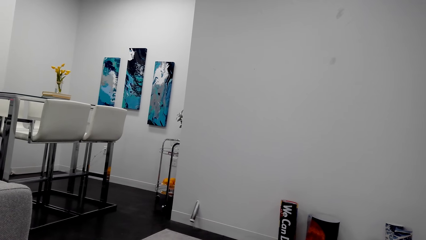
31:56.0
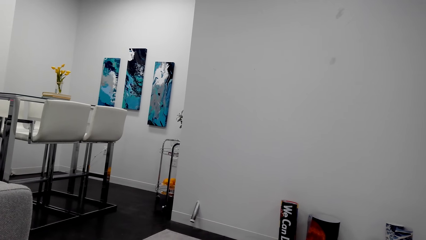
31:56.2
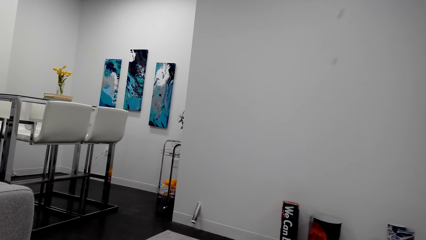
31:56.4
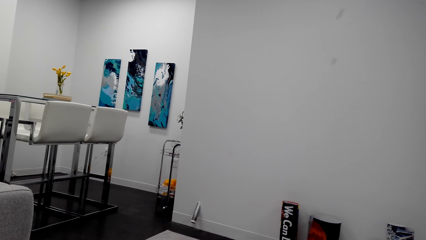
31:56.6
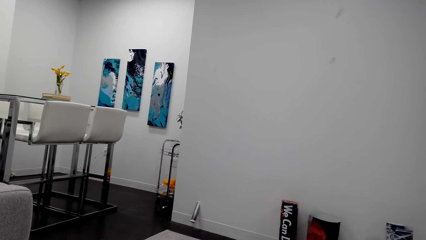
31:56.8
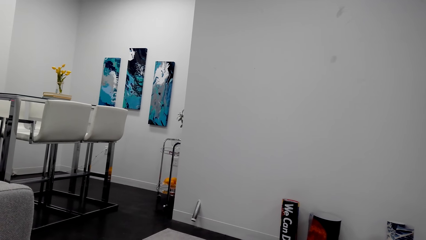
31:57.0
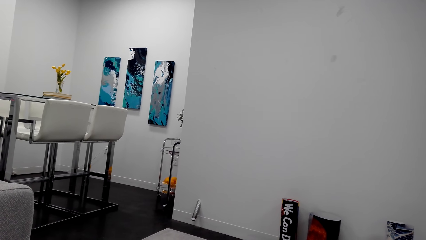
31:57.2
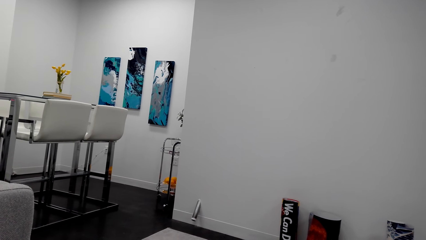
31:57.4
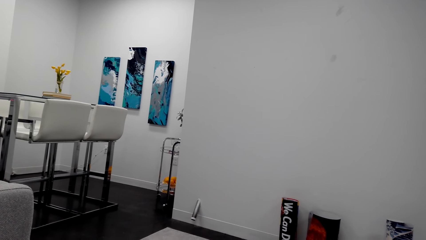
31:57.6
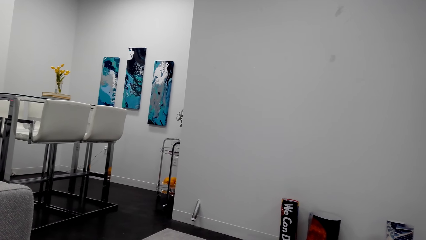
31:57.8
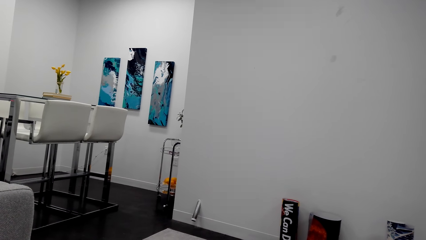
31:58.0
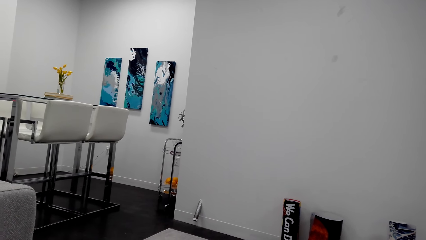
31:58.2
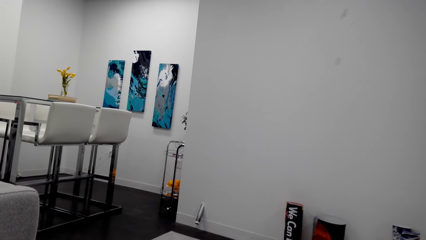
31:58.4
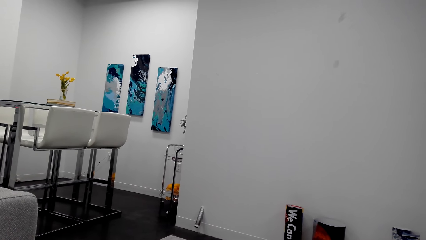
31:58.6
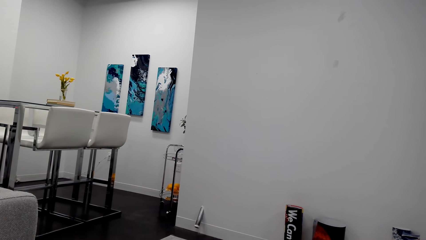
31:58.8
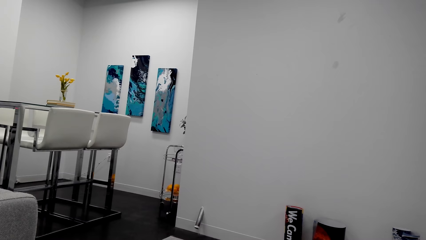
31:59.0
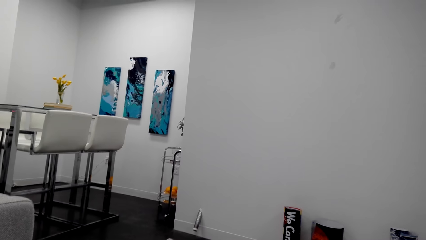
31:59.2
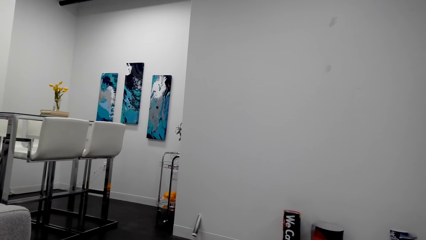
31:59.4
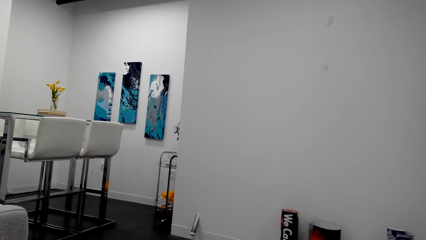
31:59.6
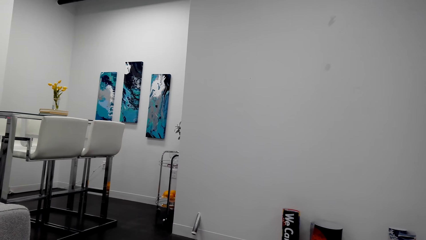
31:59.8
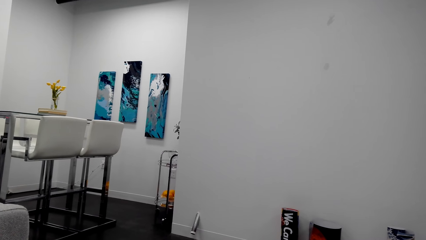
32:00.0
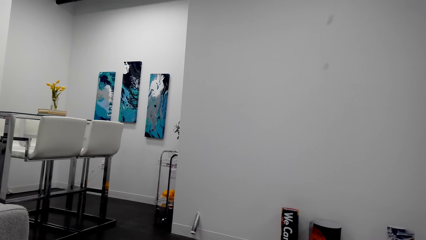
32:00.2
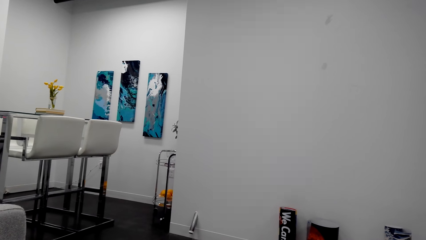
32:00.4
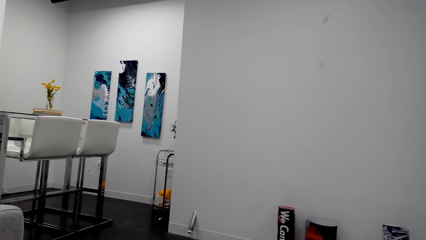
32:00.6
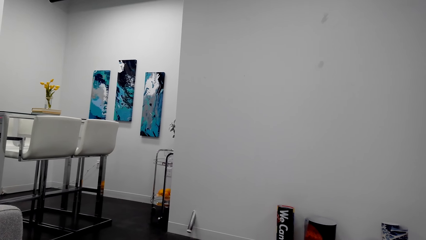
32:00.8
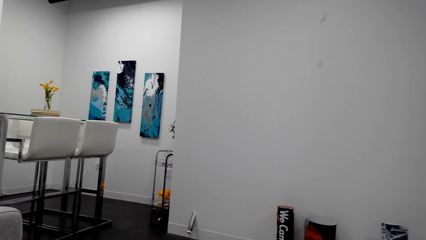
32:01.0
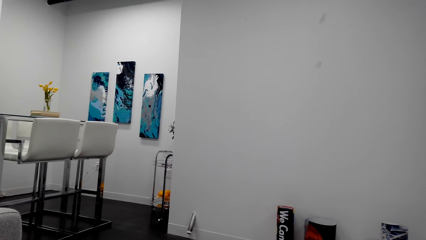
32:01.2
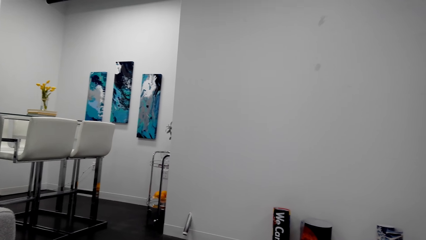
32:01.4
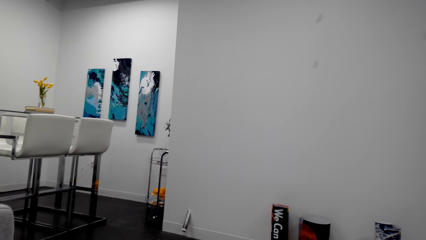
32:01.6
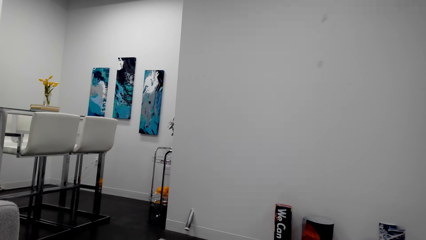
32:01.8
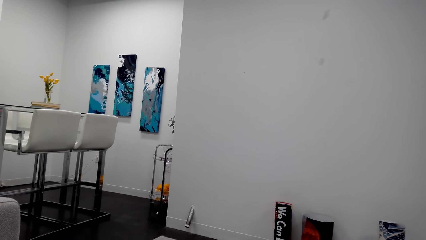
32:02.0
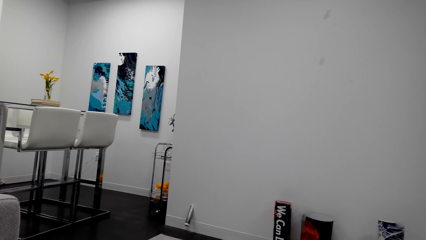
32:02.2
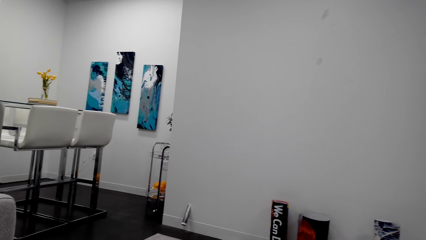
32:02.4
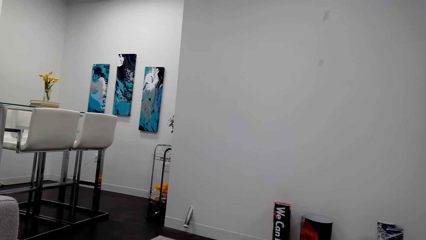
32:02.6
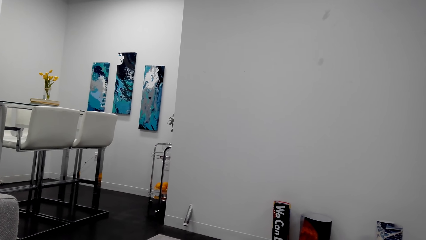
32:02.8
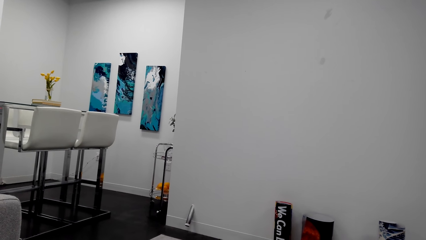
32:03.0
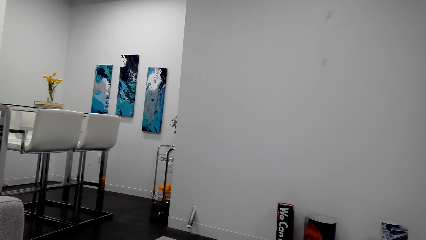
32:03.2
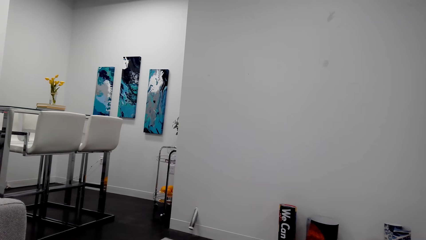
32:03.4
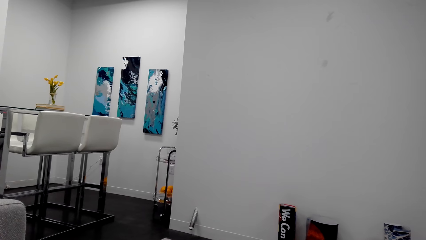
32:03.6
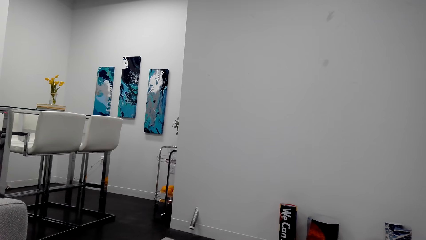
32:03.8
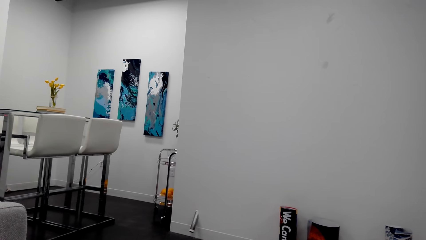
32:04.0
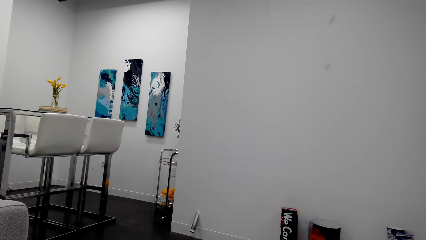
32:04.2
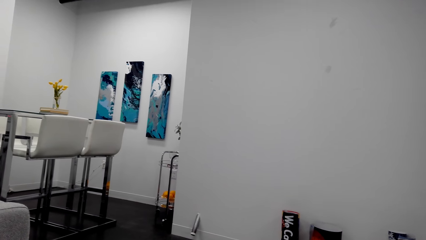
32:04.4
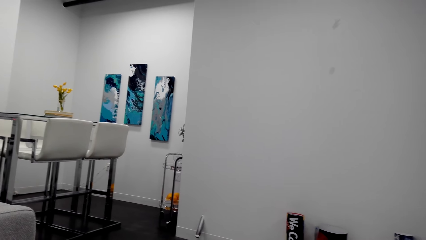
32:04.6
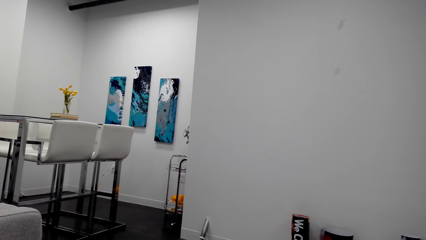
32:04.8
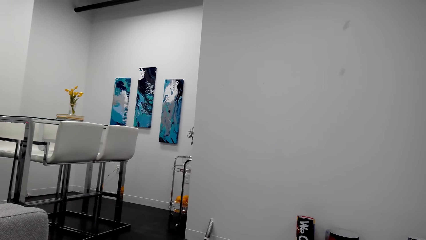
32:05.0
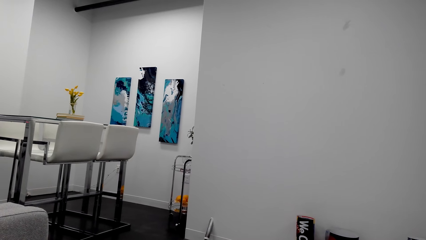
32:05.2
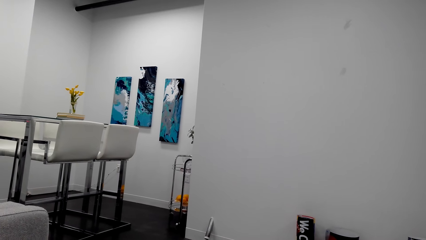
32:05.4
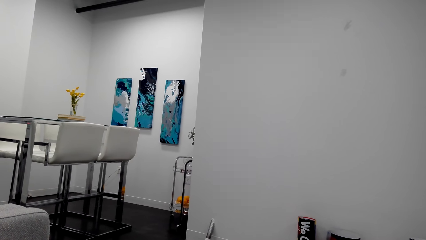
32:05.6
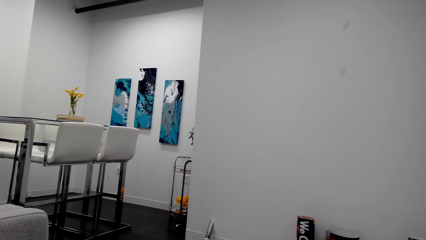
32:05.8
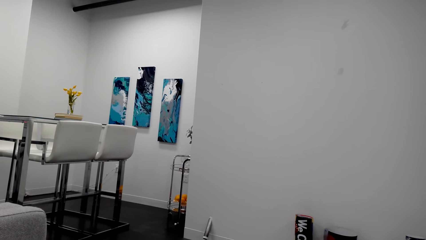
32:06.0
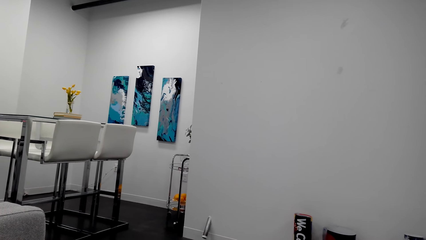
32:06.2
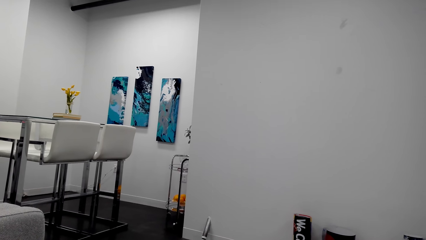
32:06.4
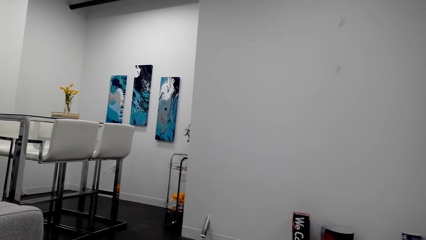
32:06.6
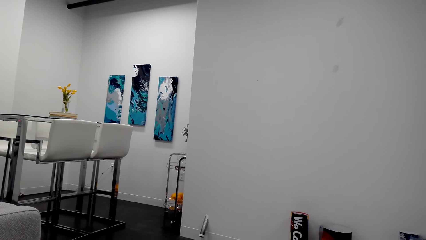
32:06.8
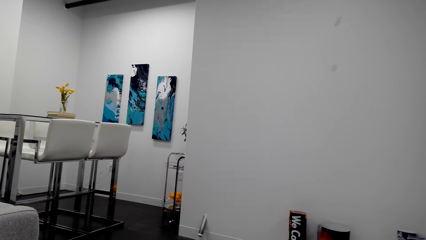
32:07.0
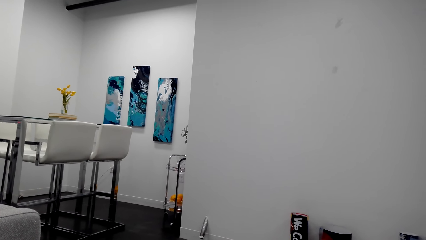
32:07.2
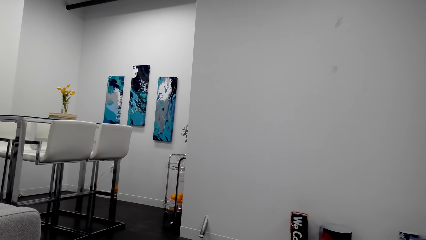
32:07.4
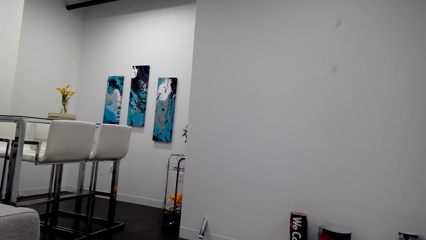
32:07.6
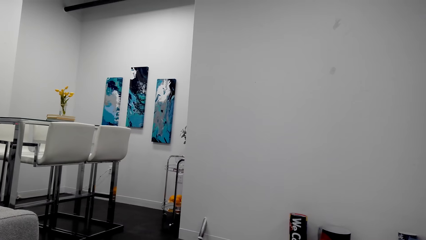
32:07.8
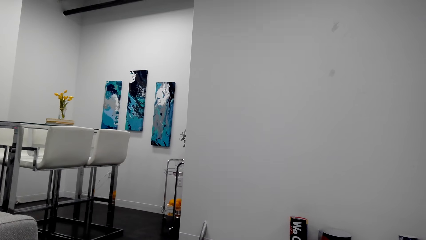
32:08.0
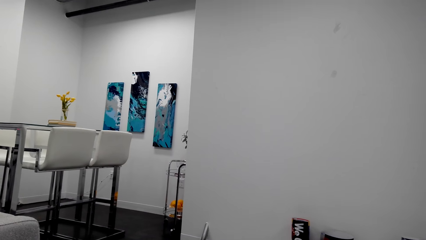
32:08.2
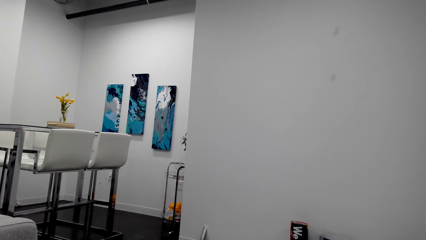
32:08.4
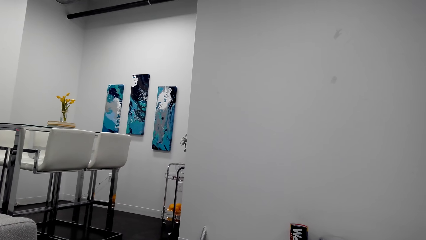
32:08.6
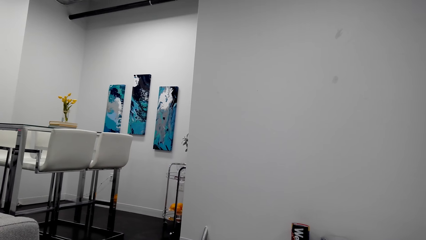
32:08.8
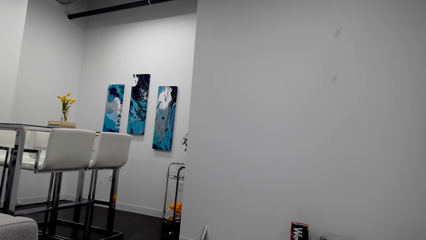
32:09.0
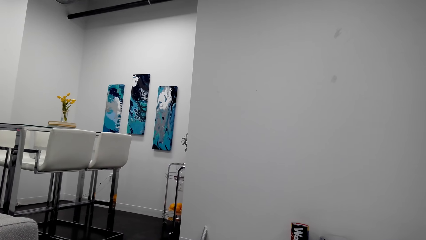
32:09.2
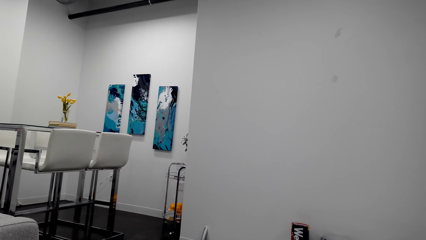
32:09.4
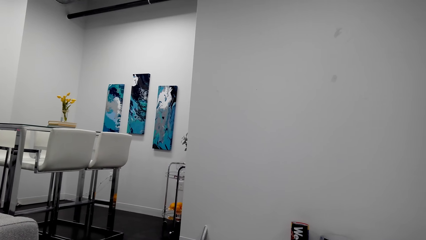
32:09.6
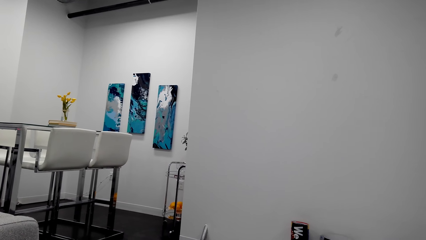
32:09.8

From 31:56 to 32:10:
The camera wearer converses. They converse again.

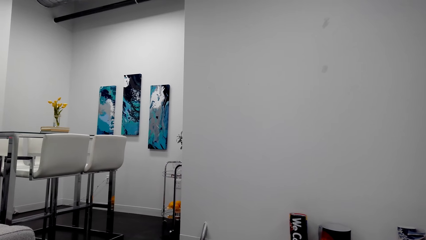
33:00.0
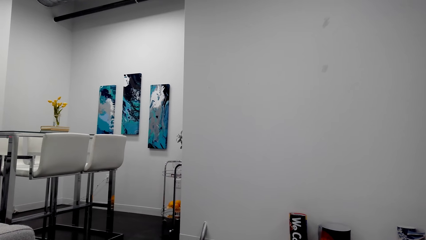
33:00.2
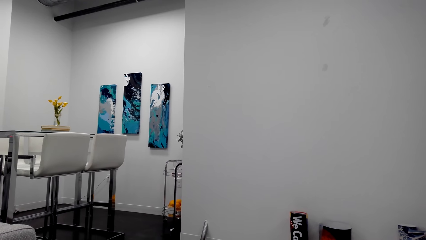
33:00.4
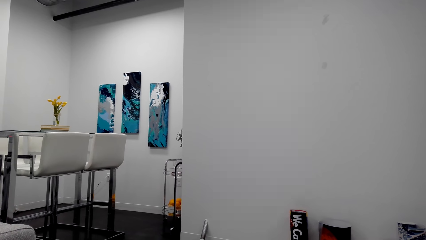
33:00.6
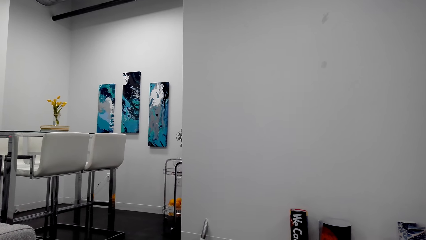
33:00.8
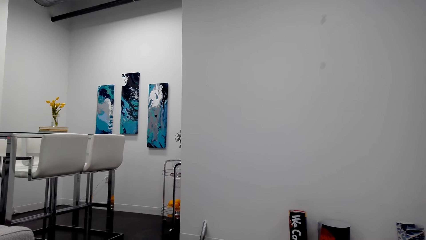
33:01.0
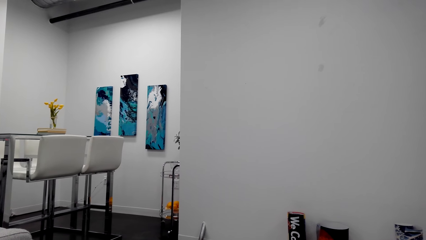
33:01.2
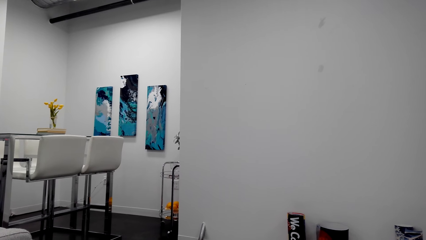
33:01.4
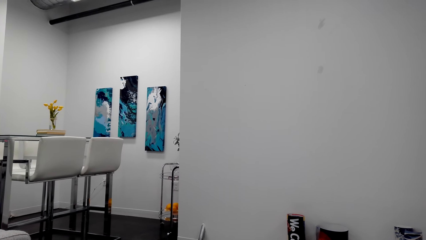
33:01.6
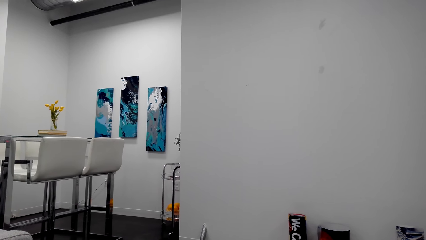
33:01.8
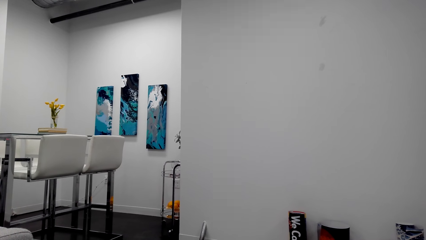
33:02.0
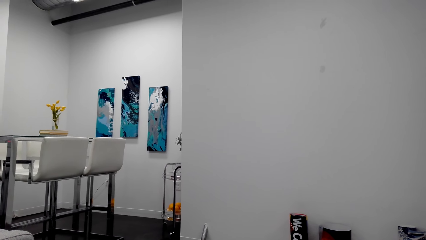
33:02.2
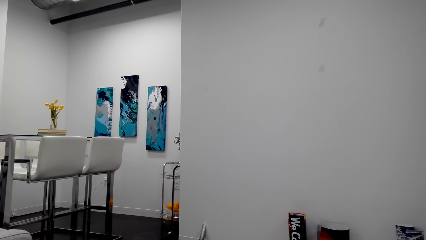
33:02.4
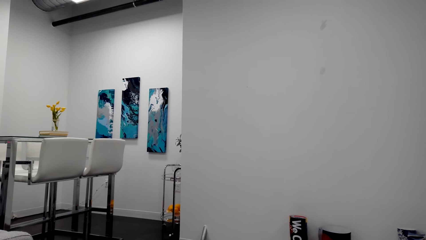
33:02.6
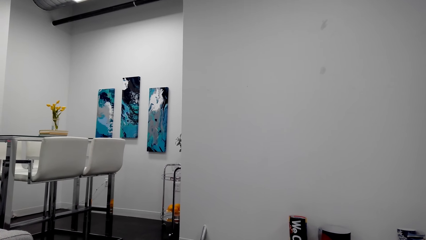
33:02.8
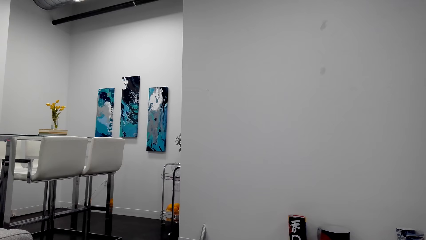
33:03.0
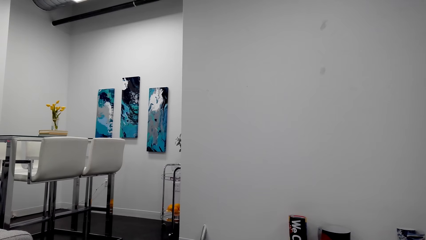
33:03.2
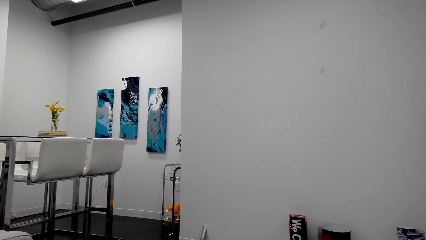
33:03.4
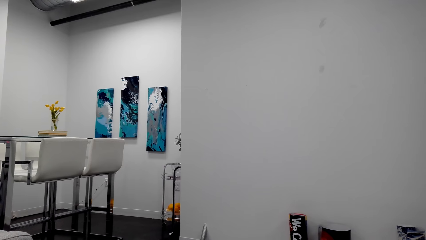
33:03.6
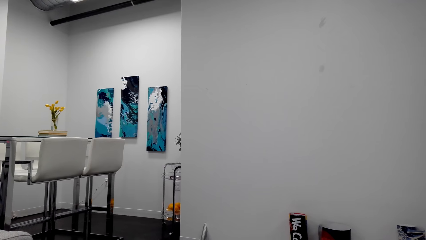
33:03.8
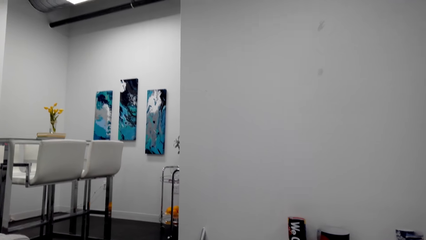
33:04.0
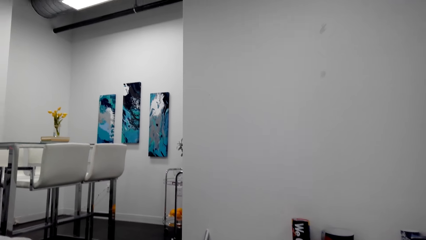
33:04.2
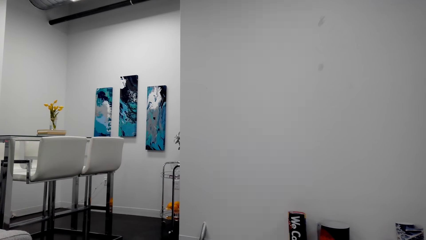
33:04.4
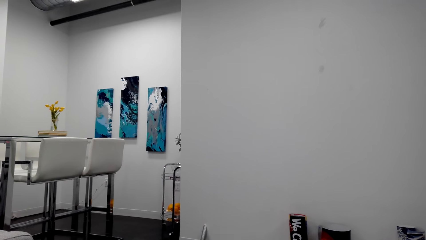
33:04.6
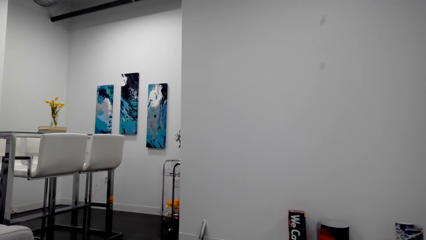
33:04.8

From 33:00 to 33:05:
The camera wearer converses.
